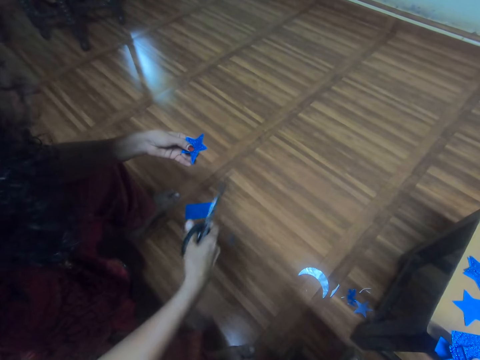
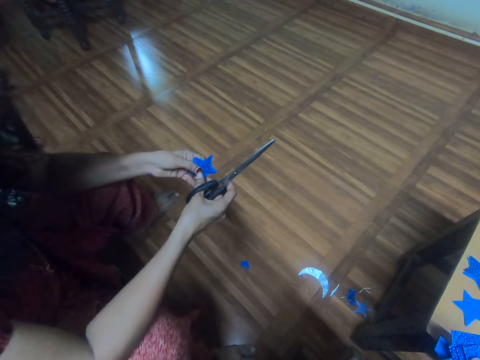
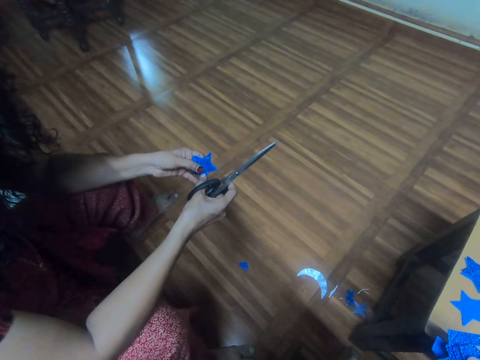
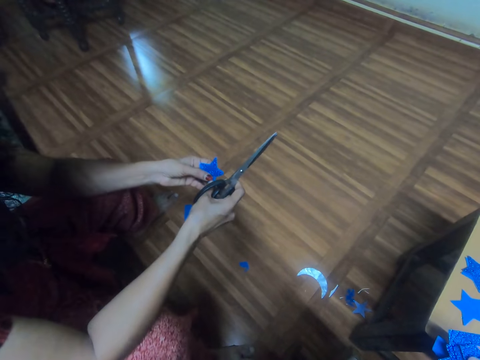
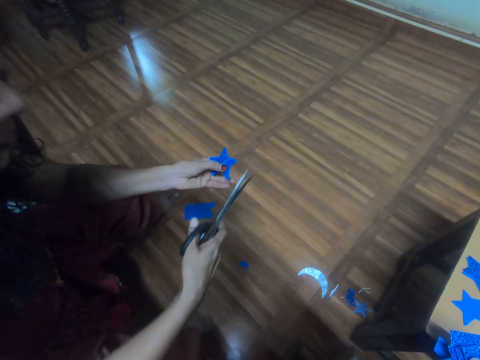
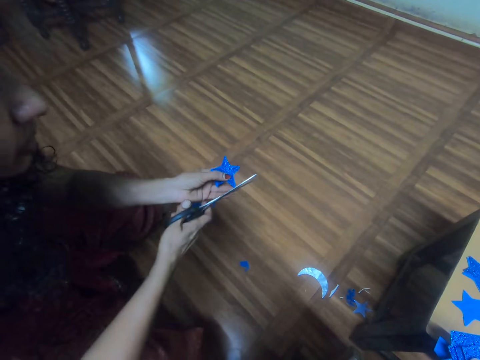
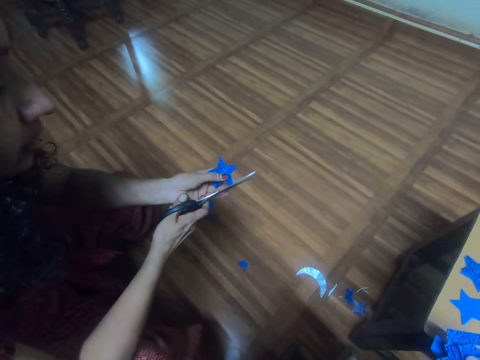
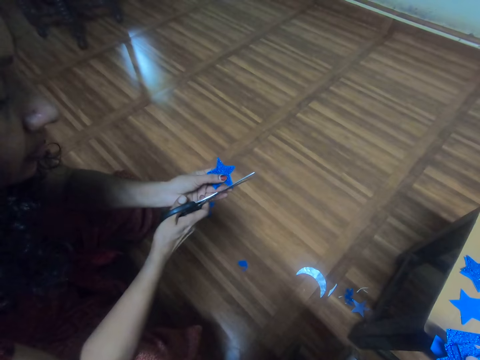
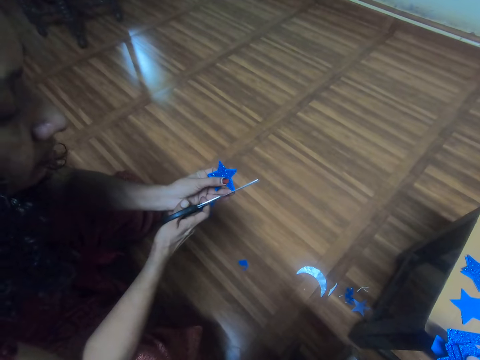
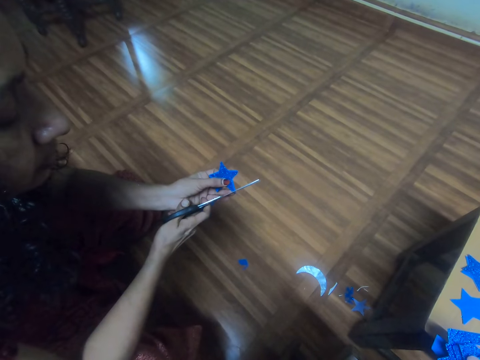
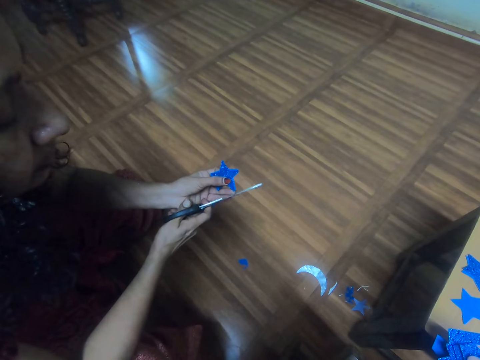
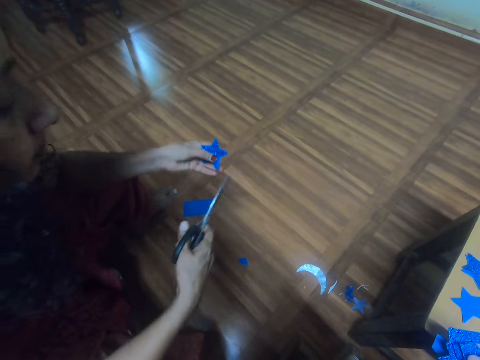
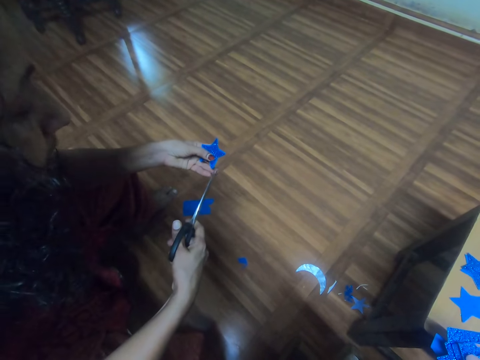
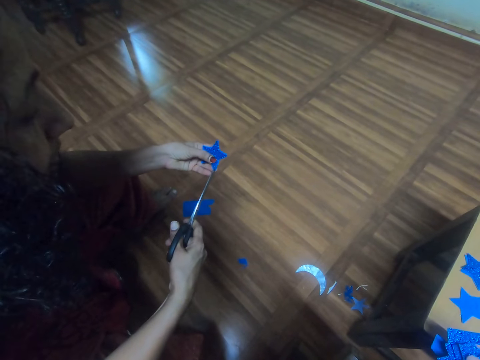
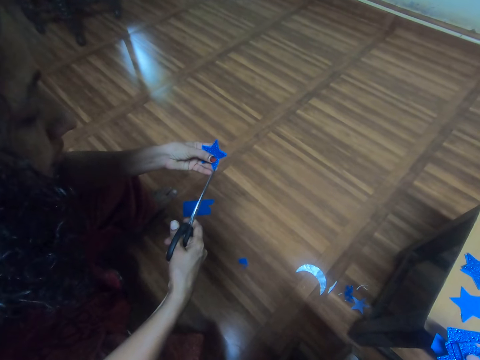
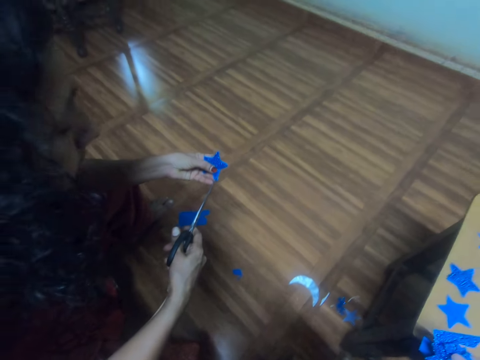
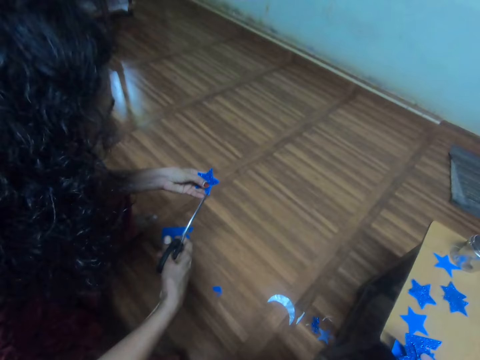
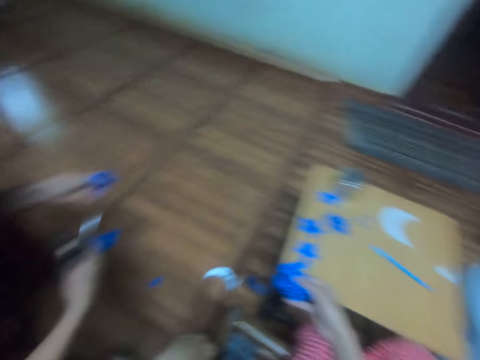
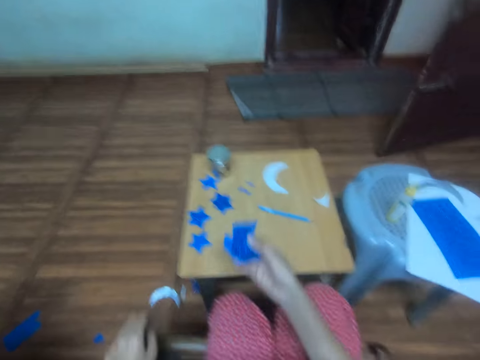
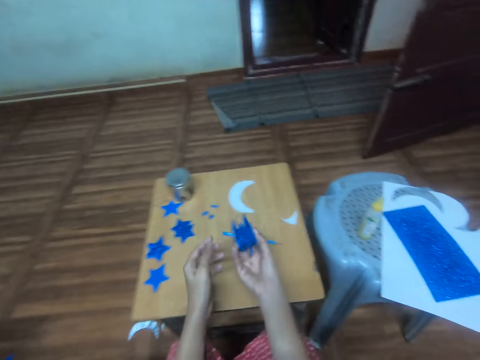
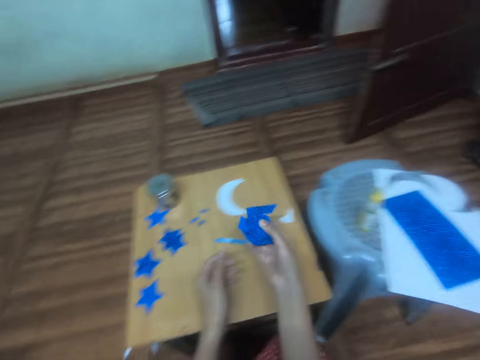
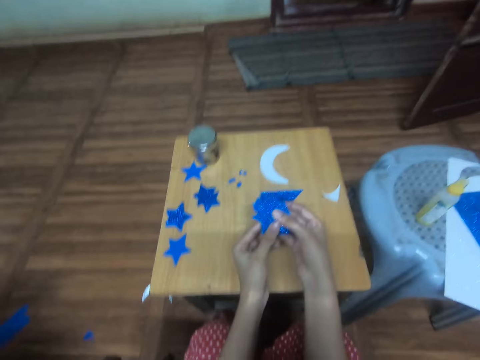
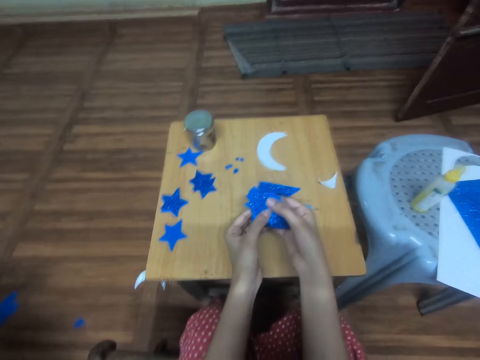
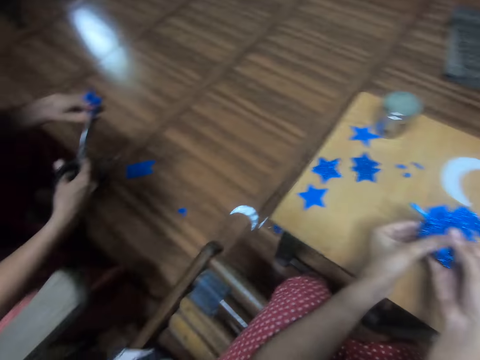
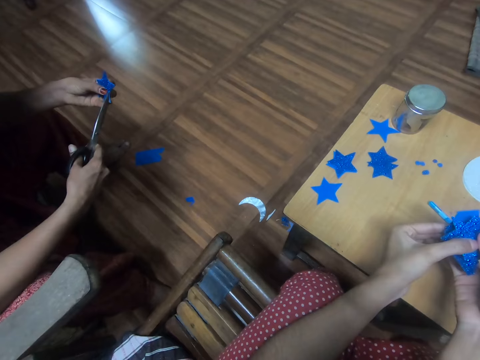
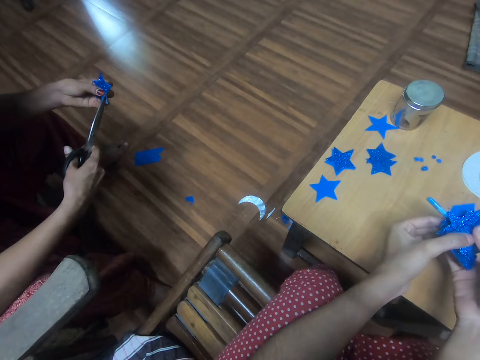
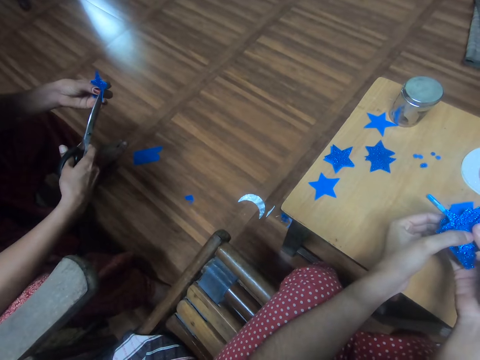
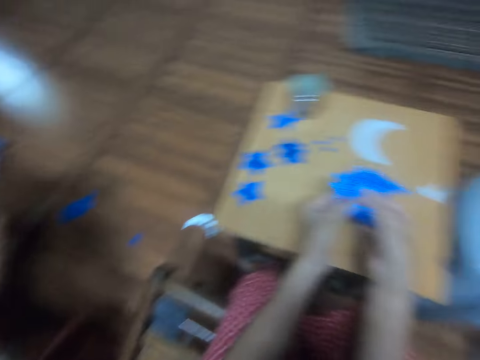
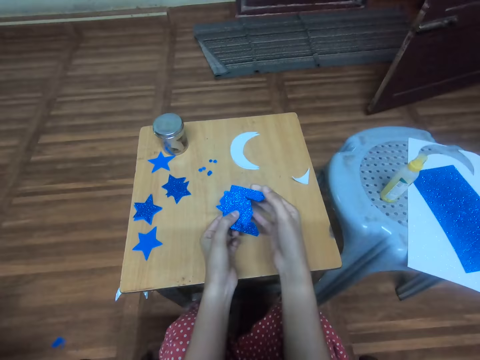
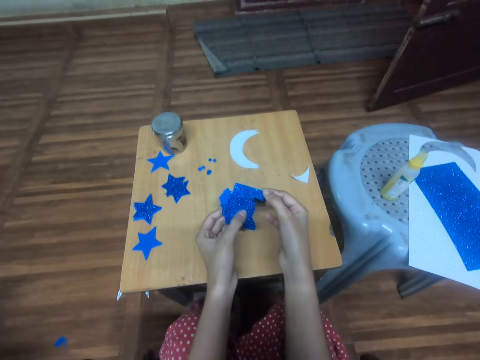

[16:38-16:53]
The woman drops a piece of craft paper, aligns the piece of craft paper, and turns the star-cutout with the card stock. The woman cuts the piece of craft paper. The woman traces out the star-cutout from the card stock. The woman turns the piece of craft paper and cuts the piece of craft paper. The camera wearer turns pieces of craft paper in the right hand.

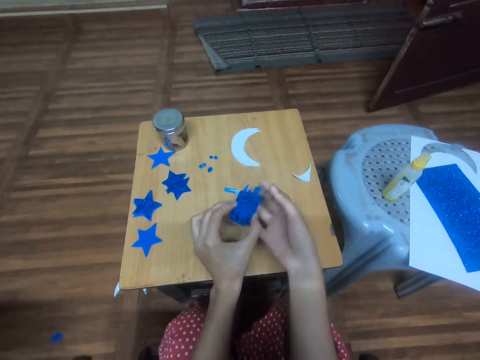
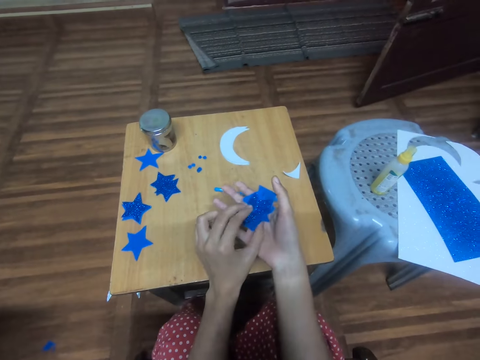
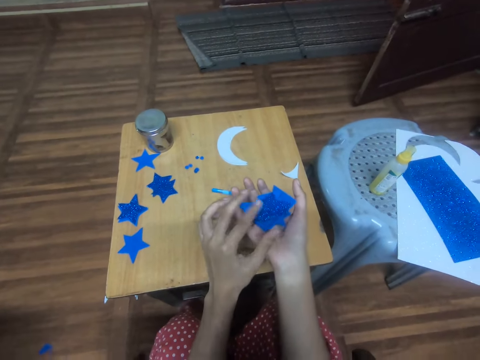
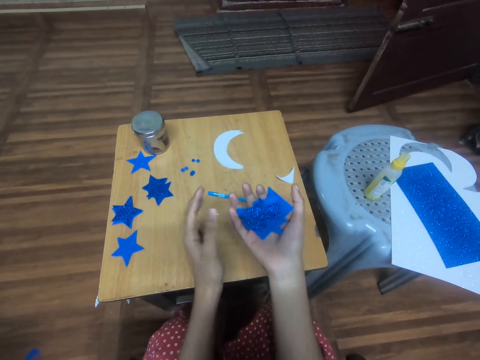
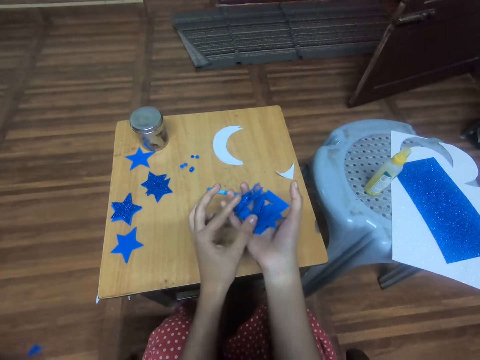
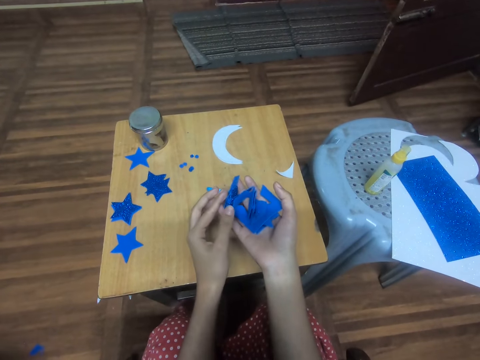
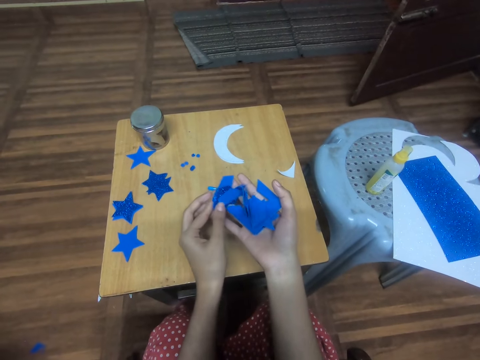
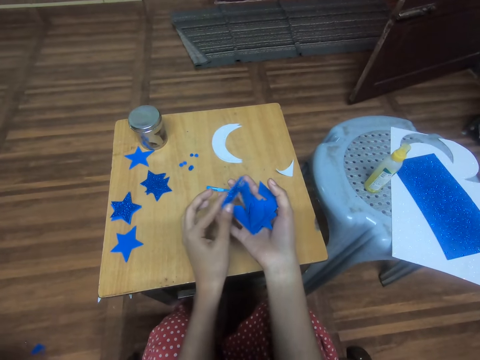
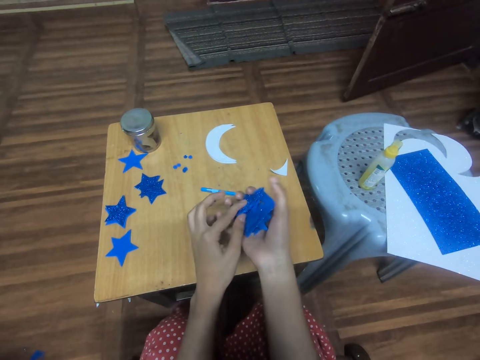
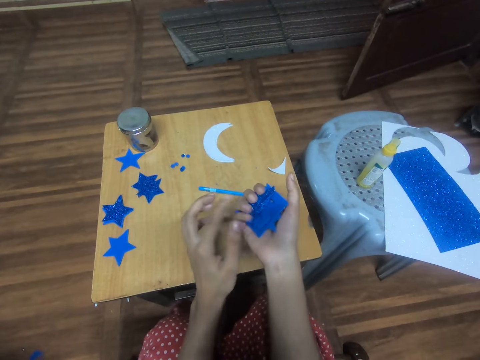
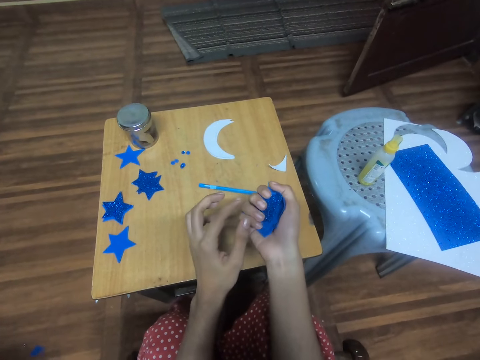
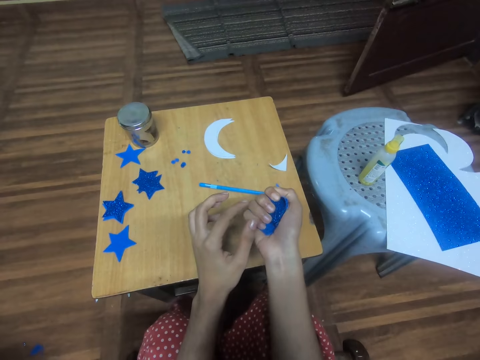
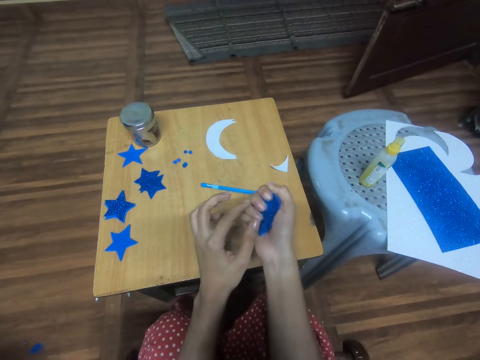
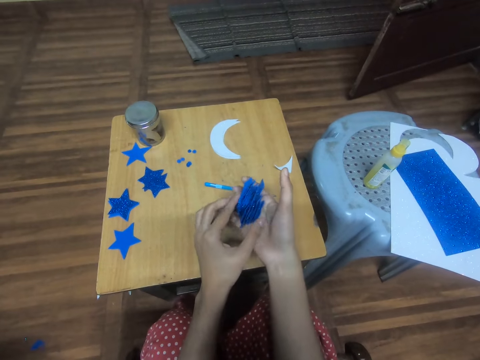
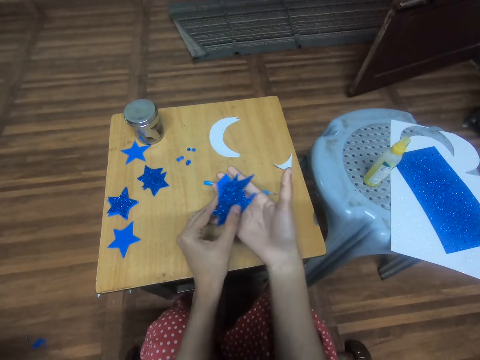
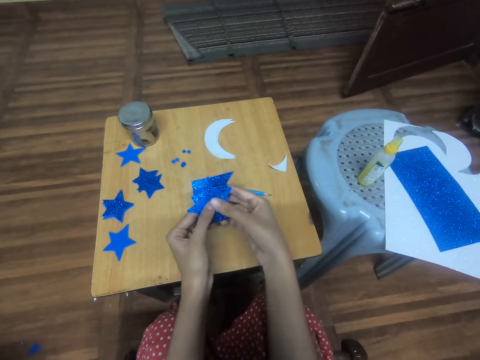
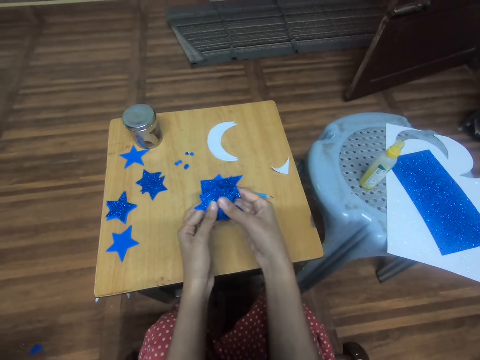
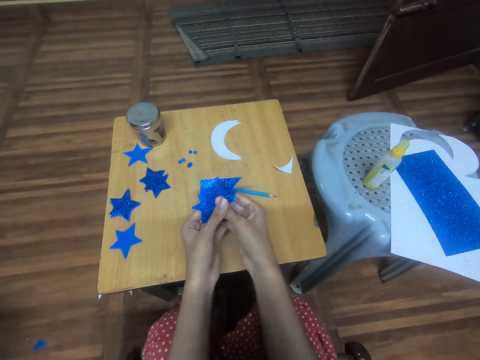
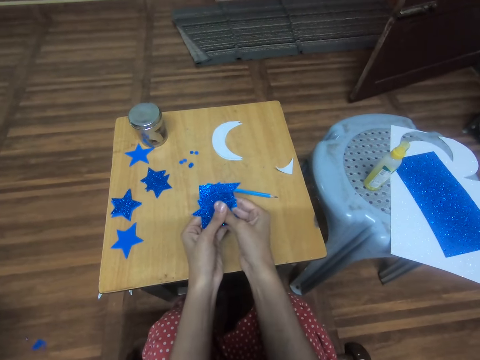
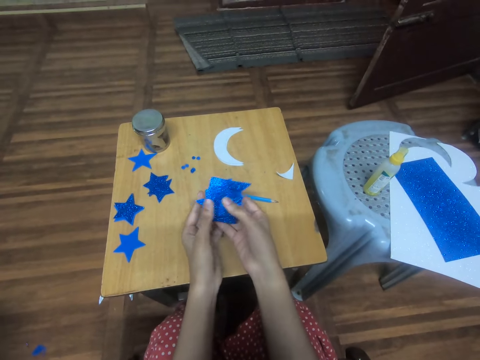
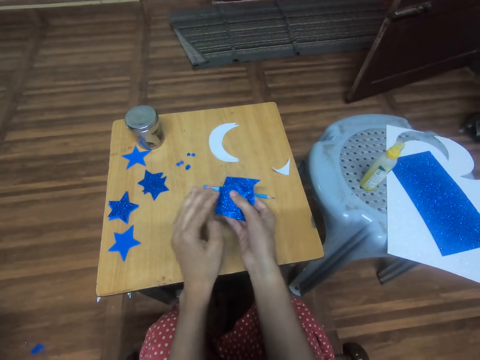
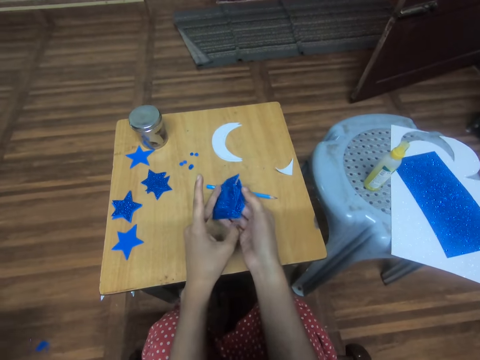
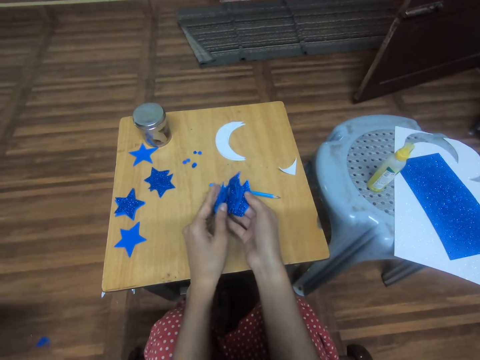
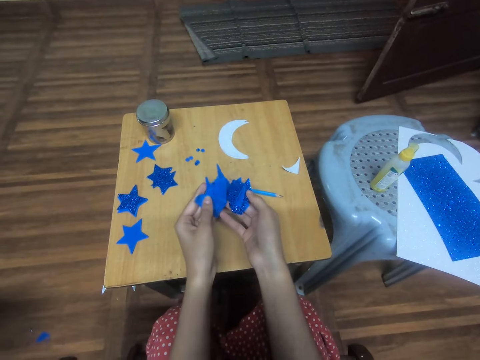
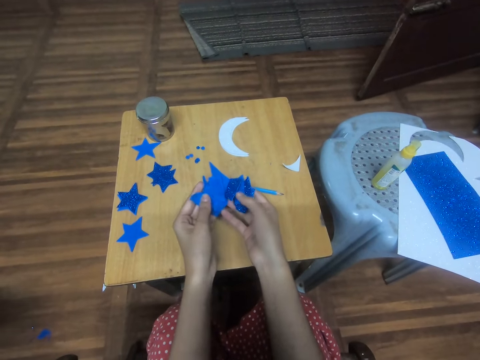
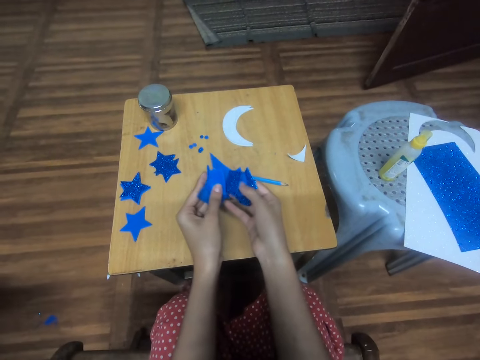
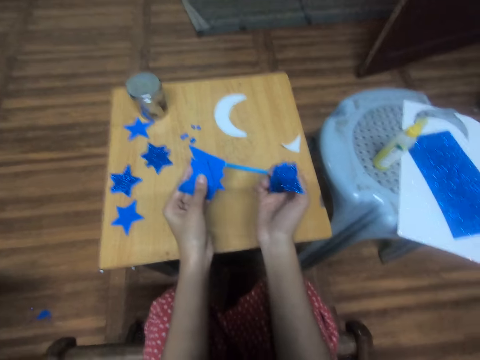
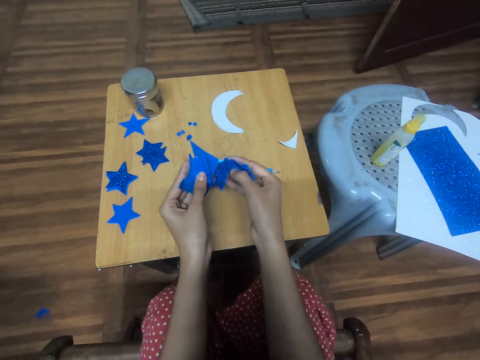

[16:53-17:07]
The camera wearer squeezes pieces of craft paper in the right hand. They play with the pieces of card stock on the table. They press the pieces of craft paper in hands. They separate the pieces of craft paper.
